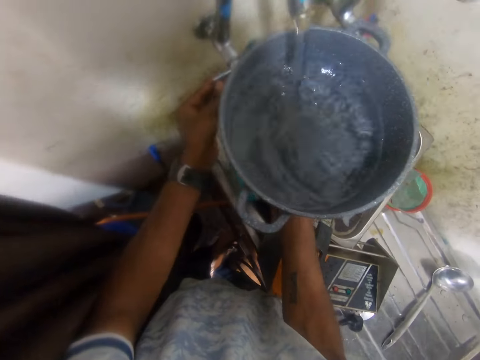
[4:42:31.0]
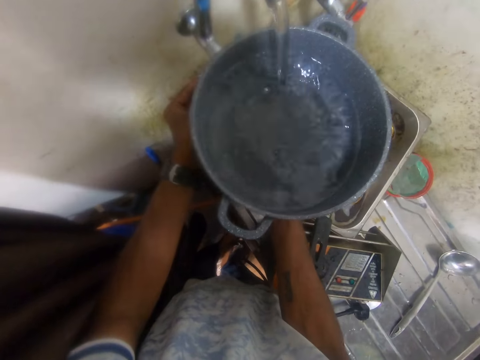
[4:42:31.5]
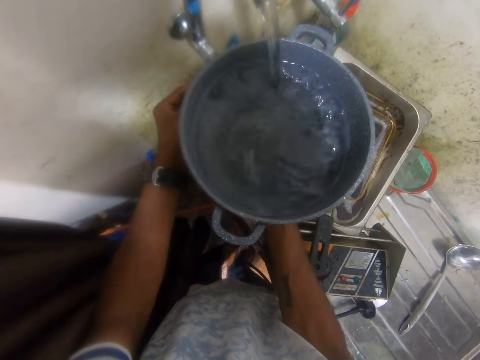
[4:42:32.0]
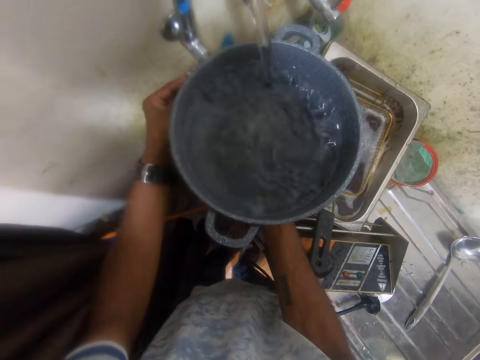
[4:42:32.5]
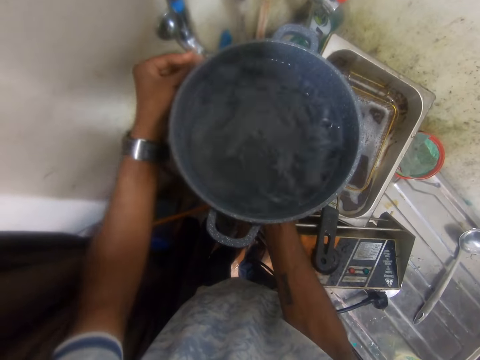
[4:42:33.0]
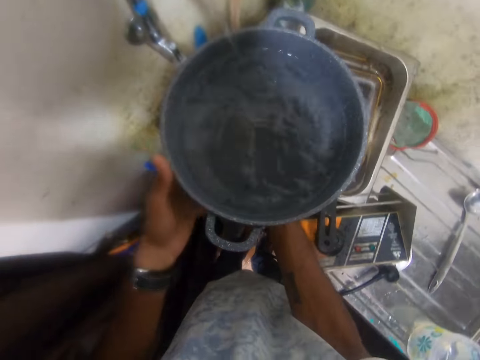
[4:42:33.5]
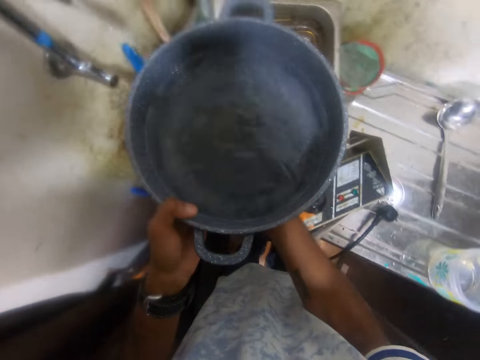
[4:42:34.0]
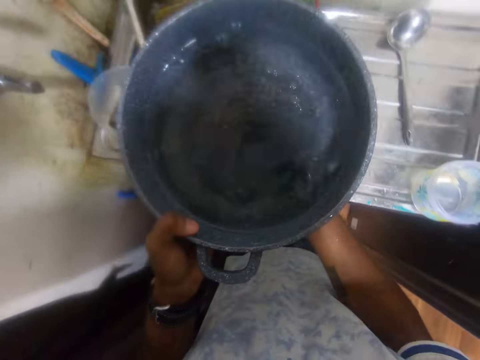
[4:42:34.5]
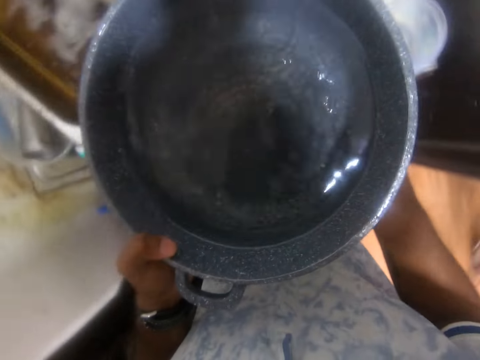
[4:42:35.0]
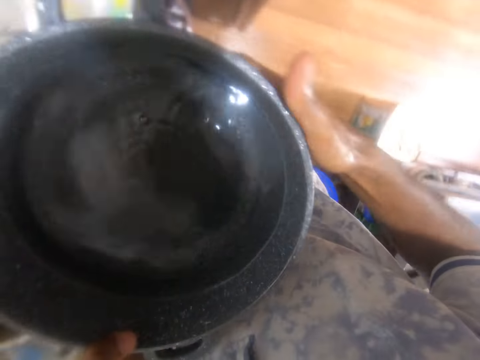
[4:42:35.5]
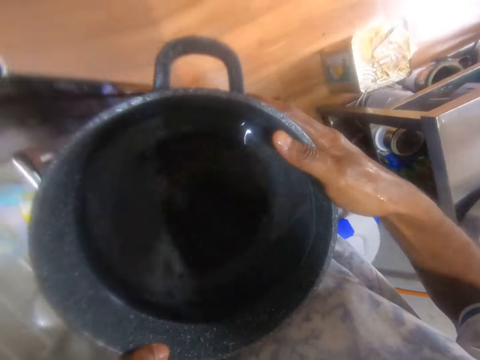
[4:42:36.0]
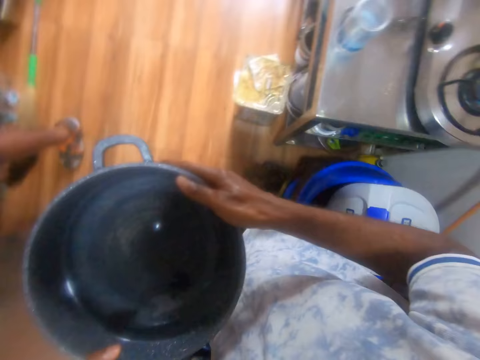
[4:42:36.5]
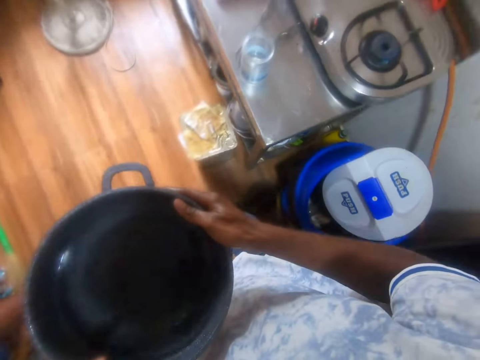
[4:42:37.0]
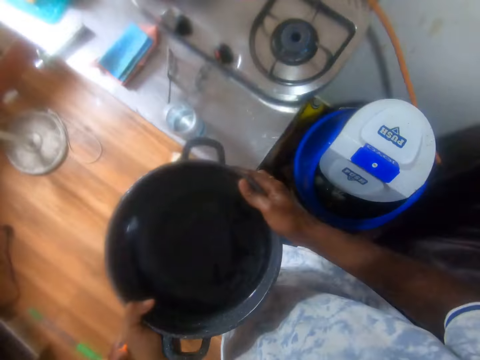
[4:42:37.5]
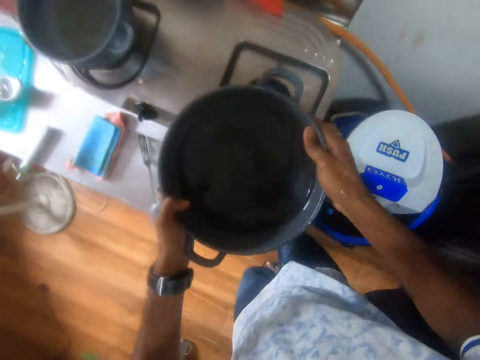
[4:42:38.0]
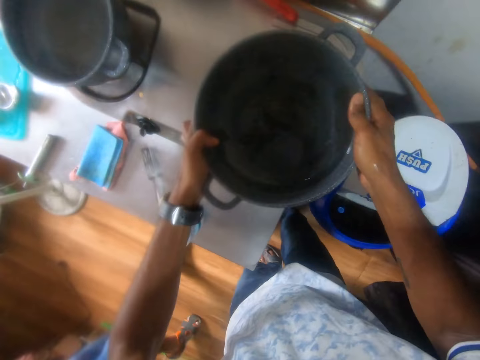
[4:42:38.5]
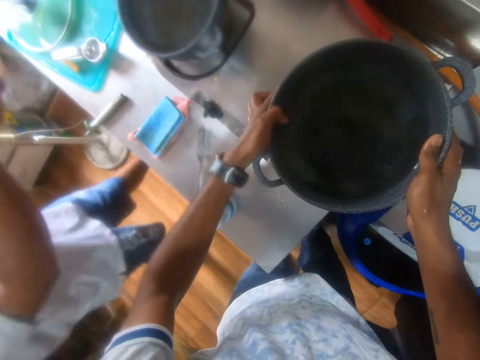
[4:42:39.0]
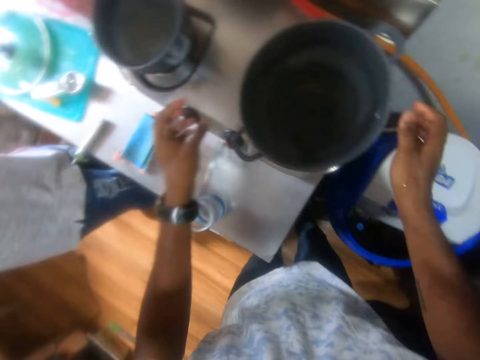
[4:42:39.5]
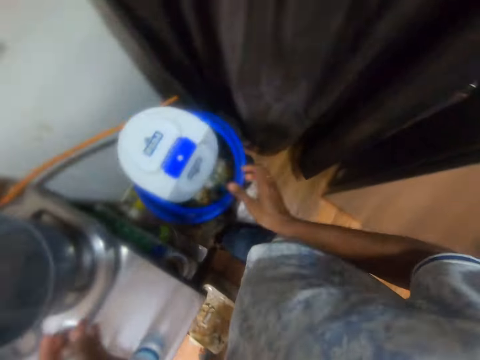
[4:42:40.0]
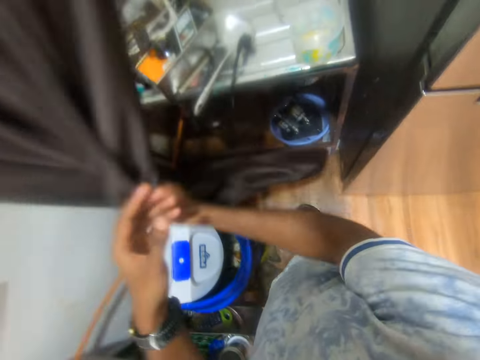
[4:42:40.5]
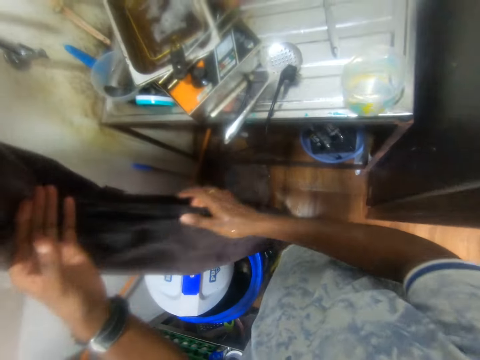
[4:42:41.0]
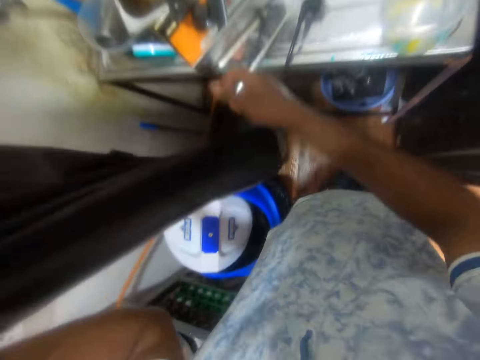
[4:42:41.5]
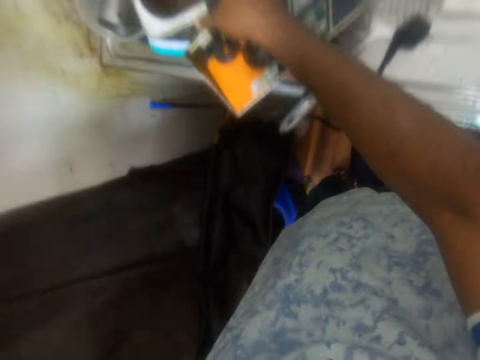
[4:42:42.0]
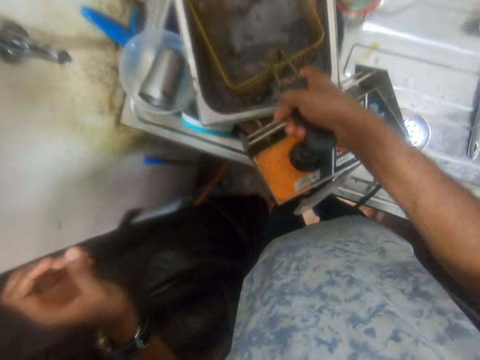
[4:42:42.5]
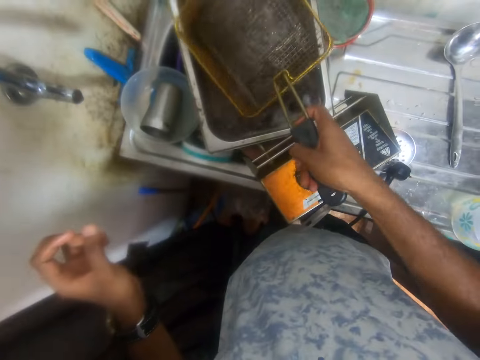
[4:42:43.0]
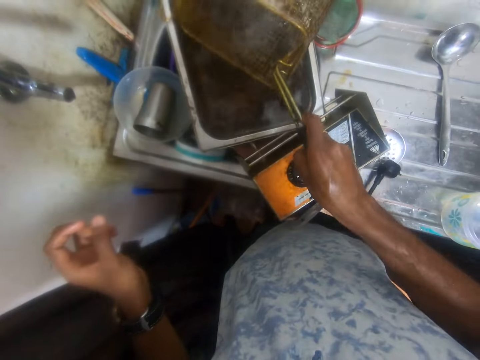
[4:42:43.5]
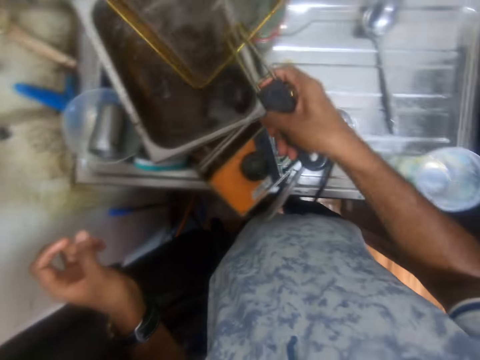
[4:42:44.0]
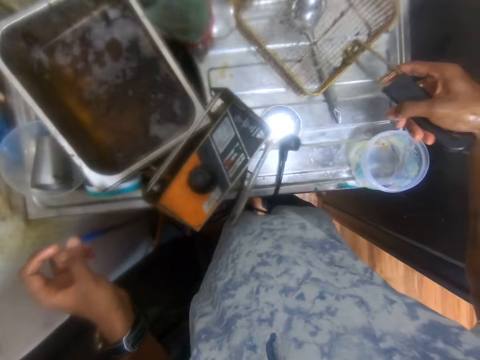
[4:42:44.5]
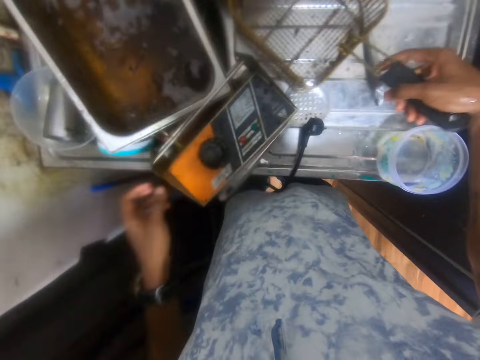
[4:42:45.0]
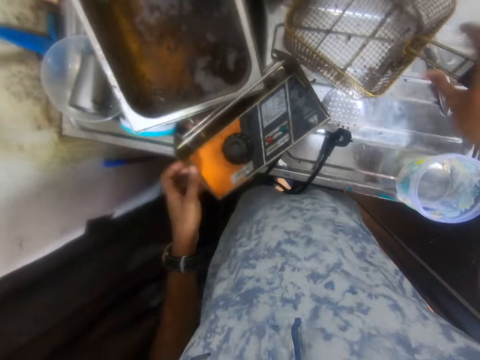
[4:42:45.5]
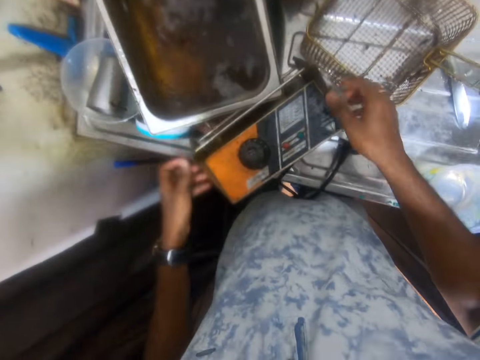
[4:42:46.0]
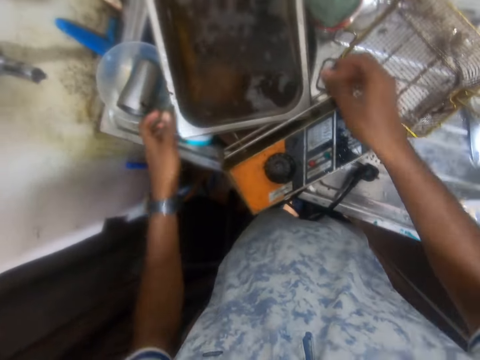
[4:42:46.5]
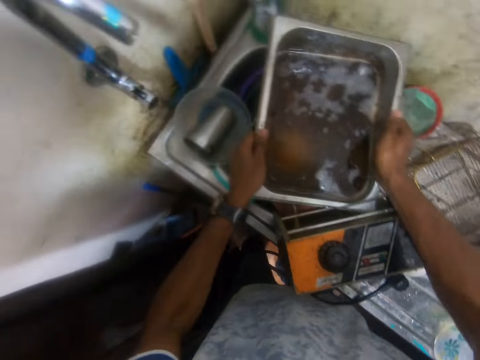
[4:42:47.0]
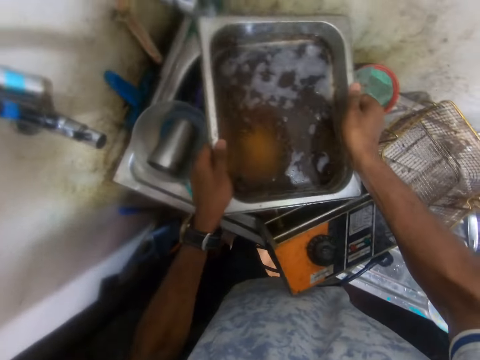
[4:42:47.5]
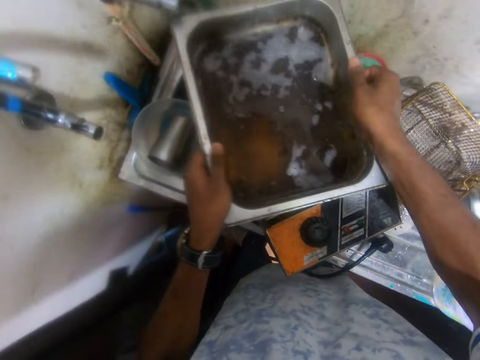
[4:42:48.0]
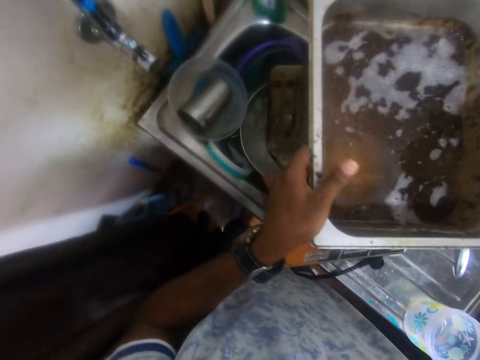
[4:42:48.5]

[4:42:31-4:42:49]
The camera wearer closes the tap. He carries the pot with both hands. He holds the pot with his left hand. He drops the pot on the gas cooker with both hands. He pushes the curtain with both hands. He holds the curtain. He picks a fryer basket from the sink with his right hand and drops the fryer basket on the sink with his right hand. He touches a machine with both hands. He picks a gastronorm pan or deep frying pan from the sink with both hands.

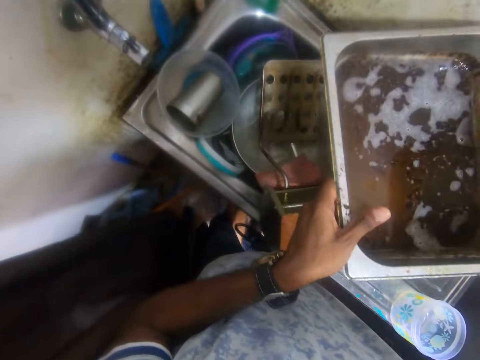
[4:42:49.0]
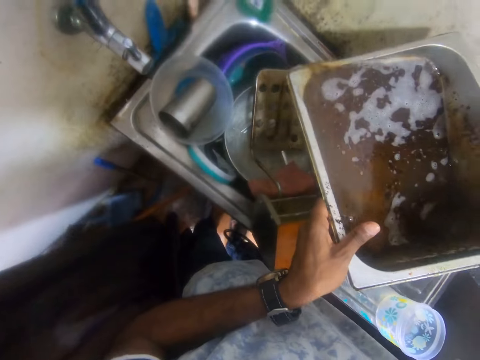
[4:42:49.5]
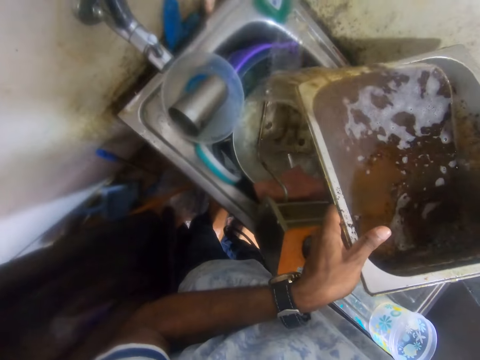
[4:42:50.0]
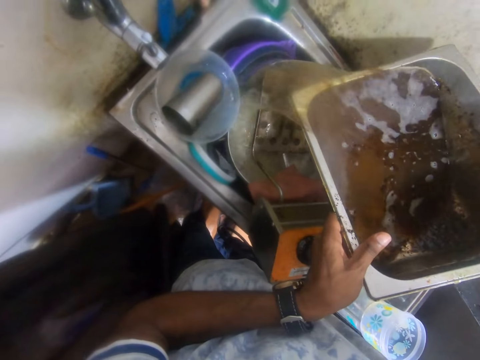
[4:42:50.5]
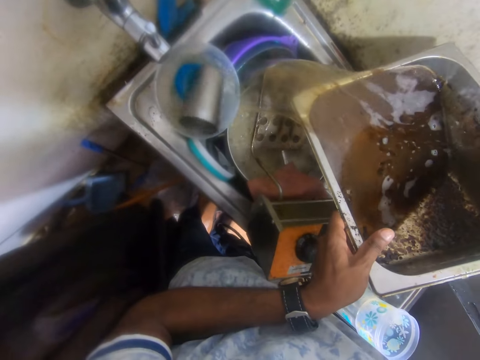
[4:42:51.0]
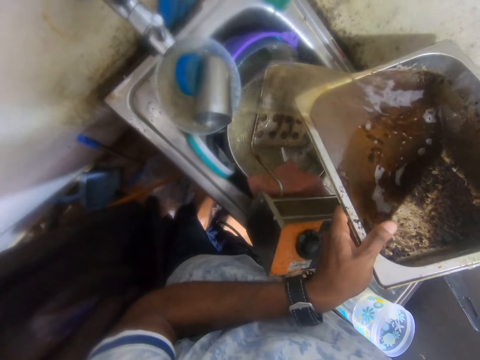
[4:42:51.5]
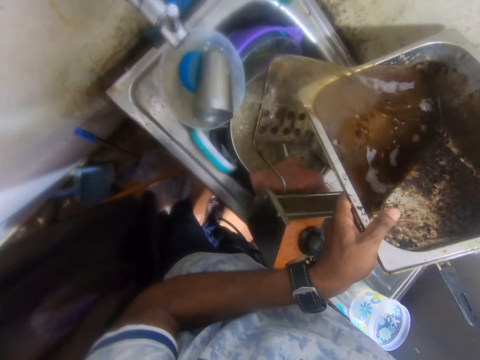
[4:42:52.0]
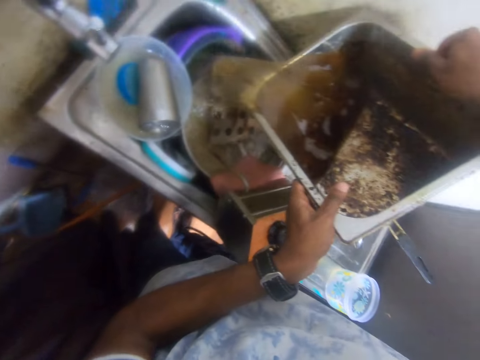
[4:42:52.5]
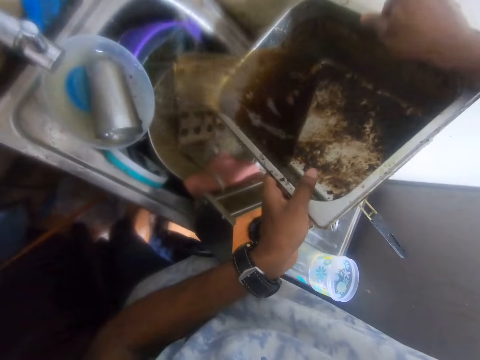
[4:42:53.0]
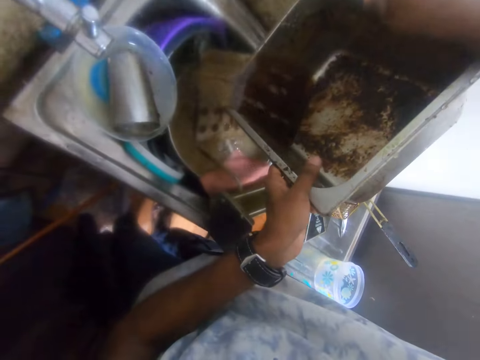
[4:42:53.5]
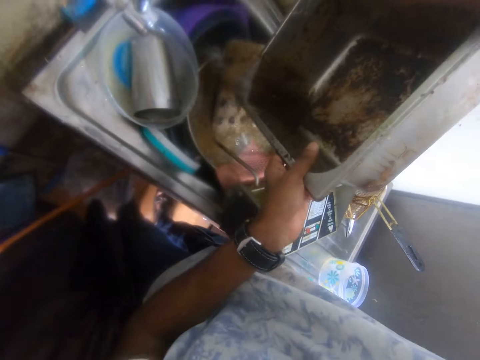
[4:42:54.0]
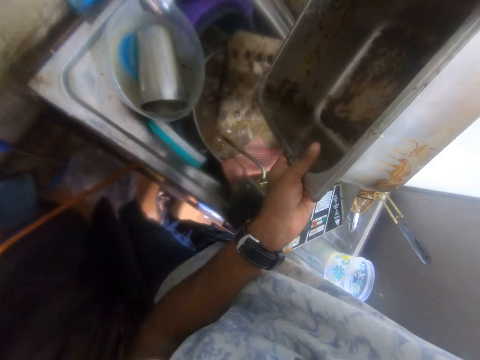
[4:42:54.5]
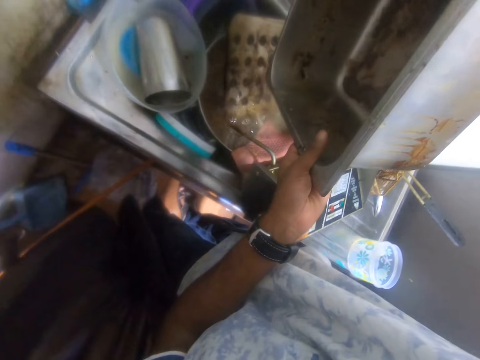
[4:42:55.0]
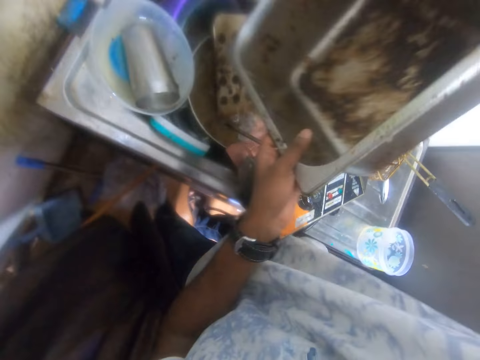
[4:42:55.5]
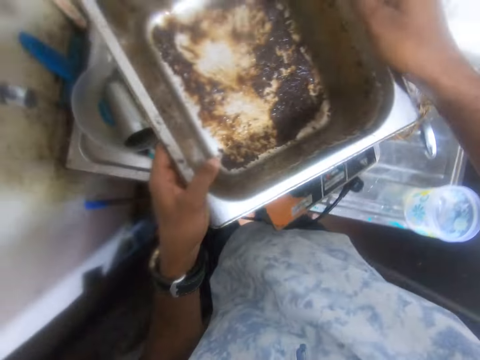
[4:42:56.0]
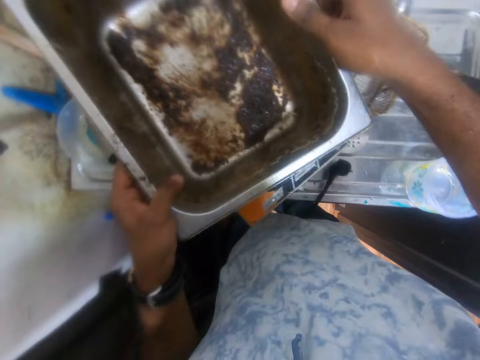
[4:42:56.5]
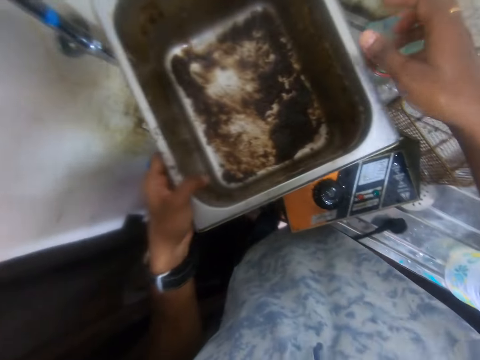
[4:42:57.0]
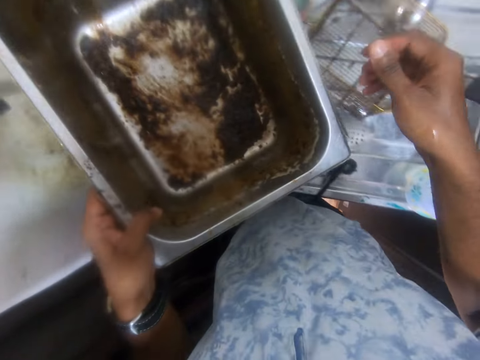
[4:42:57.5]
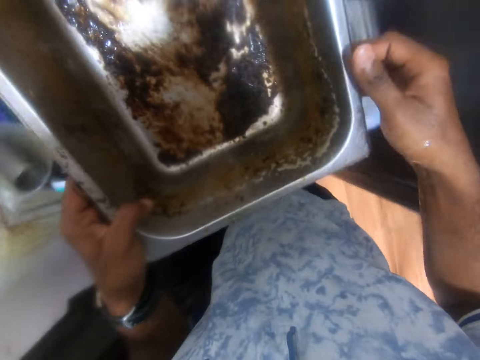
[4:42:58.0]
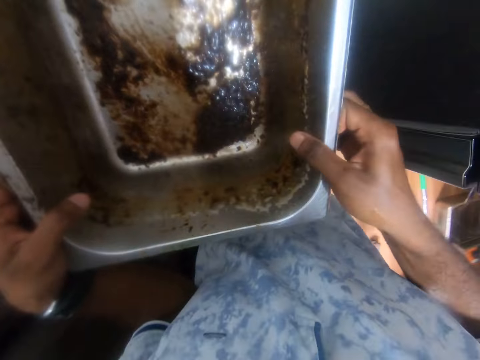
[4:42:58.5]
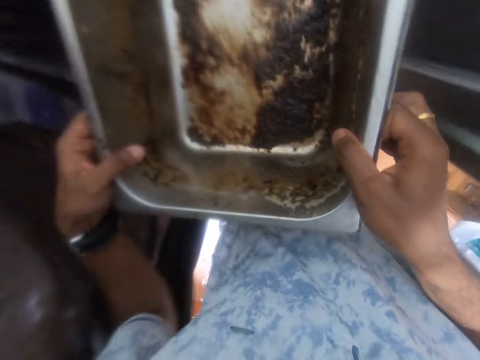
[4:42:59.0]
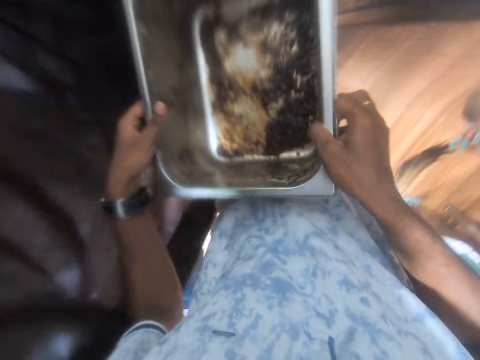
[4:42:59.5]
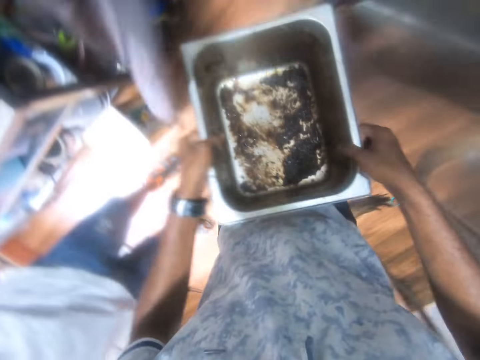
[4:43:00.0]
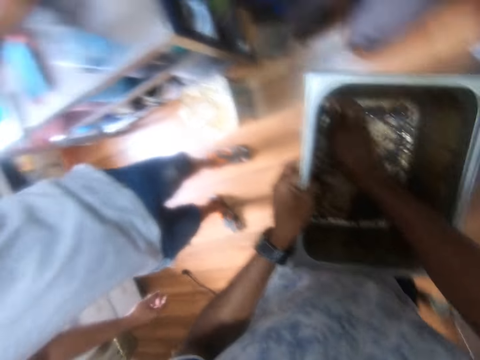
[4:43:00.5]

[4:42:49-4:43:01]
The camera wearer pours the water from the pan into the sink with both hands. They carry the pan in both hands. They stare at the deep frying pan. They interact with the man.
